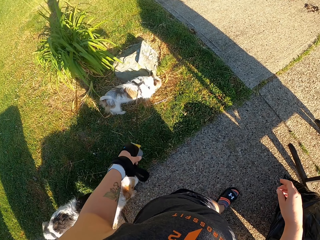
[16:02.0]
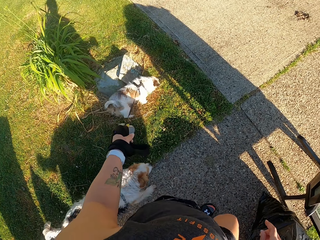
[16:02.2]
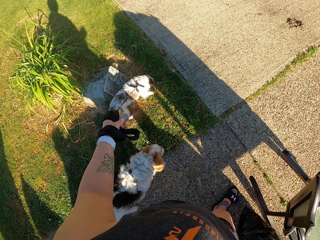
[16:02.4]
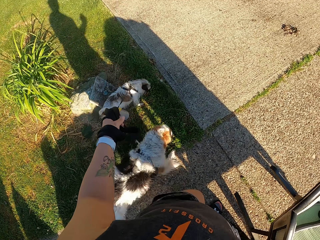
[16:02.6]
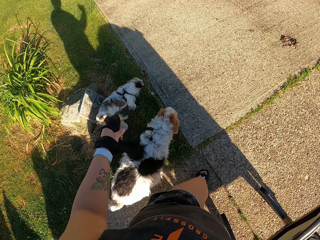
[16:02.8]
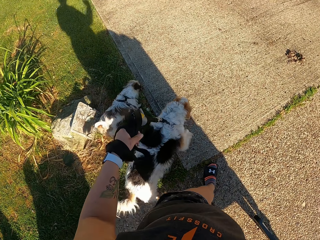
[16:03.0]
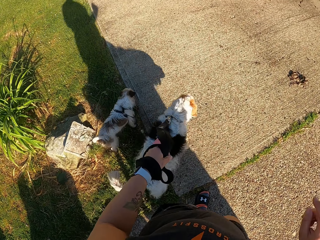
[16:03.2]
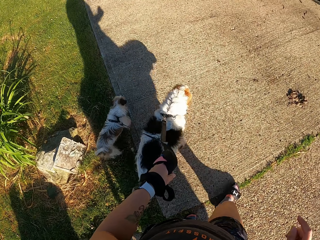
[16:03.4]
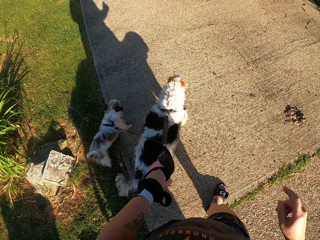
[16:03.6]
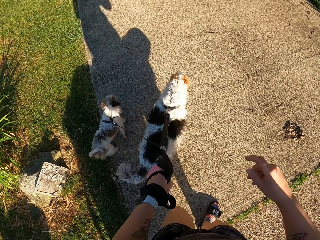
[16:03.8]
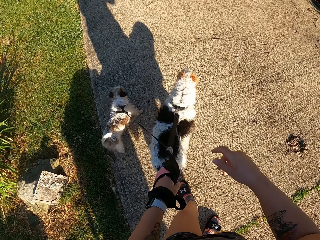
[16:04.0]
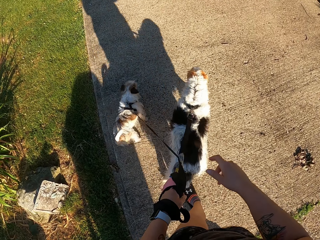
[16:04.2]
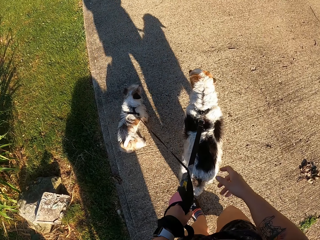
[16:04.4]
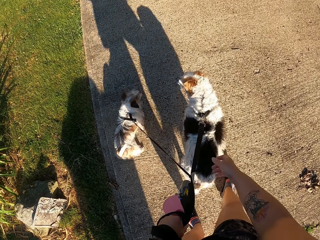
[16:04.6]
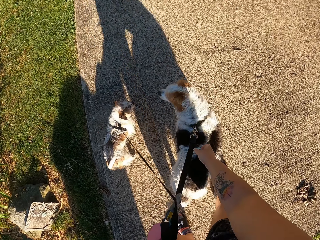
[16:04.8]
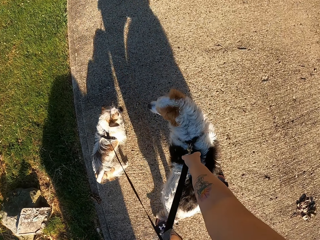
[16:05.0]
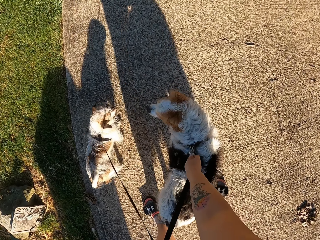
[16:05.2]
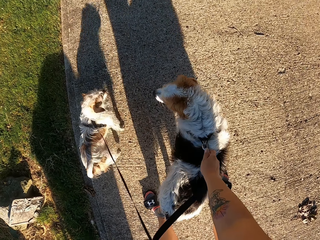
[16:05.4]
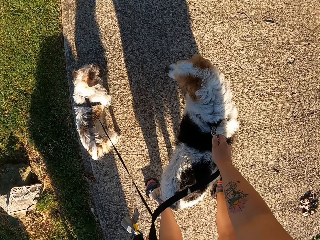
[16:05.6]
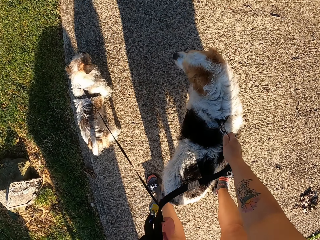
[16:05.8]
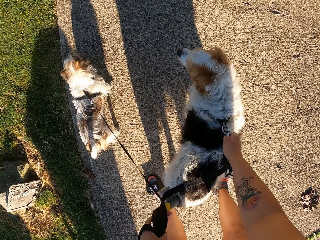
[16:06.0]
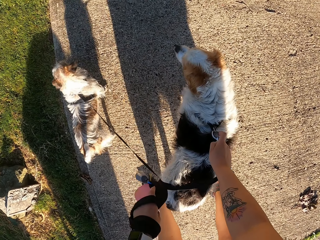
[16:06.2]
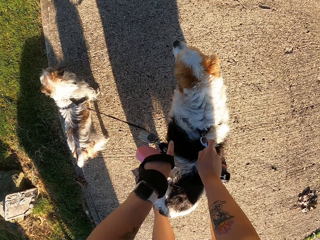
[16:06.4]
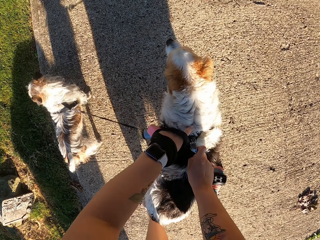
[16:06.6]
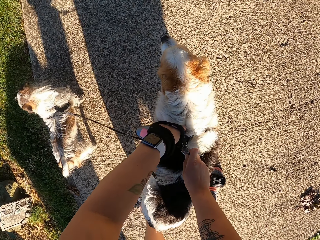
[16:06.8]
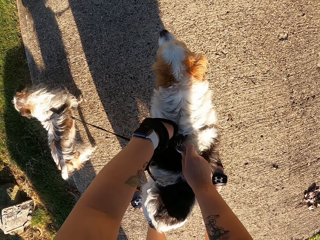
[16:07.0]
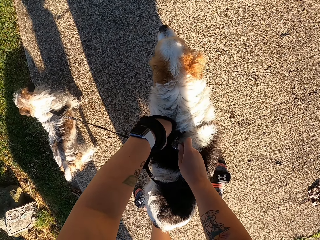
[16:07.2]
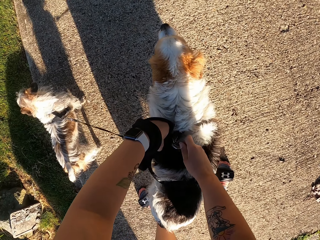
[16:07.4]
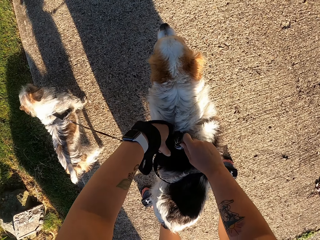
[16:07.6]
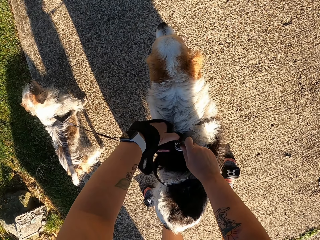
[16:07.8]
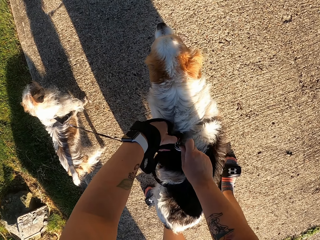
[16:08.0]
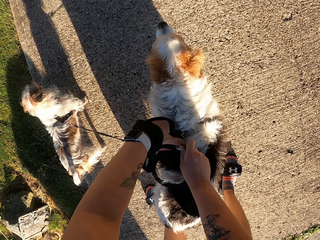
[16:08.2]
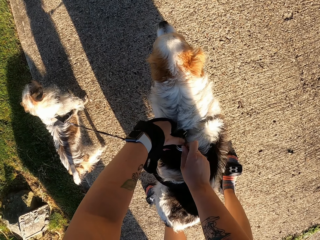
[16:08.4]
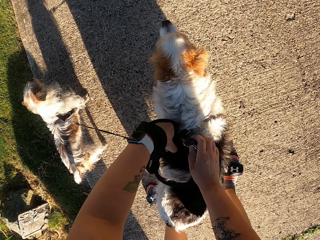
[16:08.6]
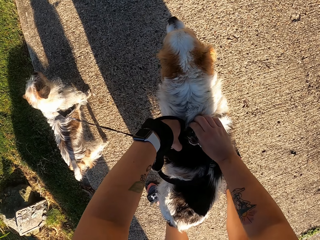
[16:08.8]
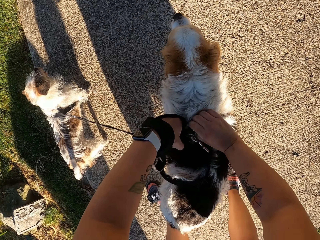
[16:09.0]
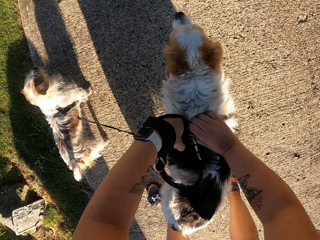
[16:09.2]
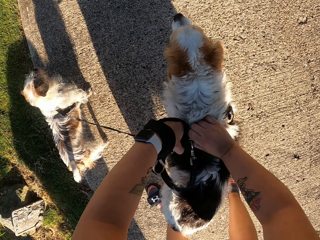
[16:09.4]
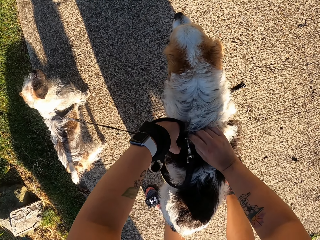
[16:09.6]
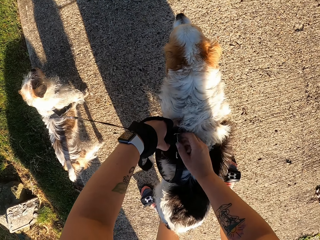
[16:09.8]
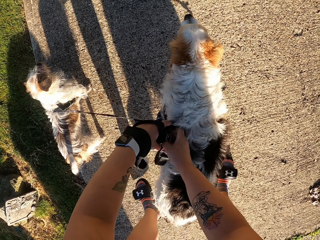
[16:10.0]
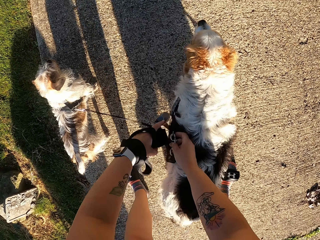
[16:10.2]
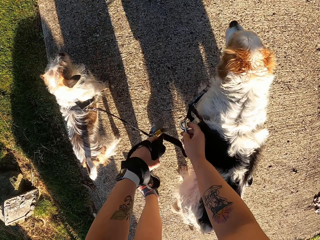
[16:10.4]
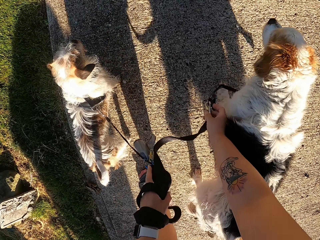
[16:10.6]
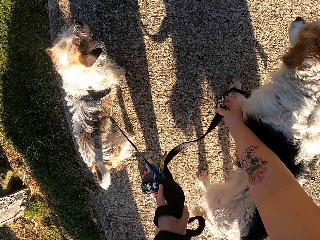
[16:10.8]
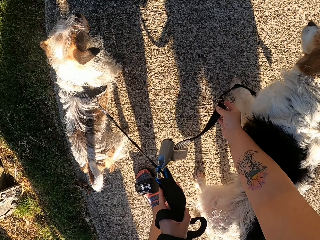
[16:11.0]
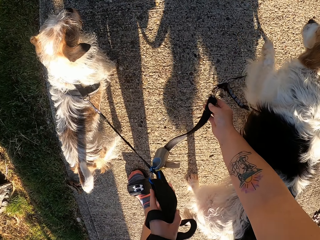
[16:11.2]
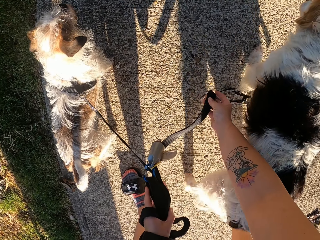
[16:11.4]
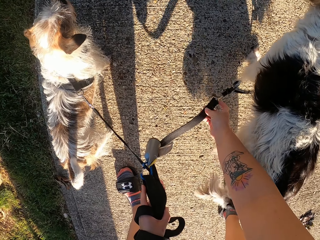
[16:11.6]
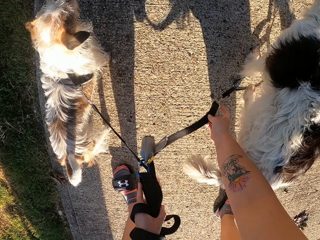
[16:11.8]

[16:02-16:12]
The camera wearer holds the leash. They remove the leash on a dog. They hold the collar with the other hand. They remove the collar from the dog.

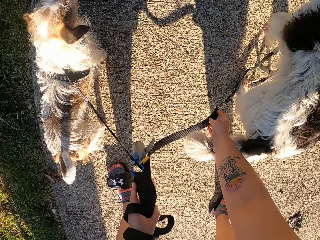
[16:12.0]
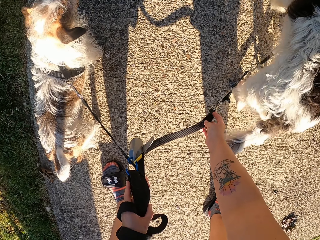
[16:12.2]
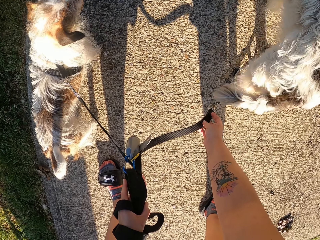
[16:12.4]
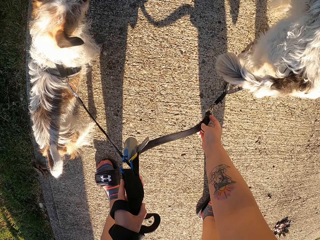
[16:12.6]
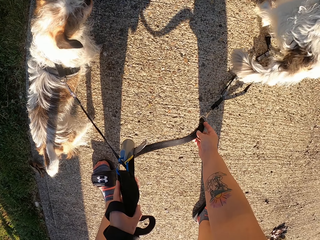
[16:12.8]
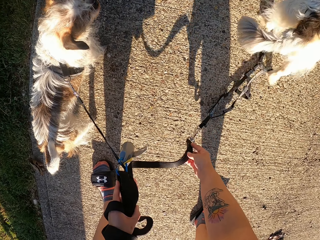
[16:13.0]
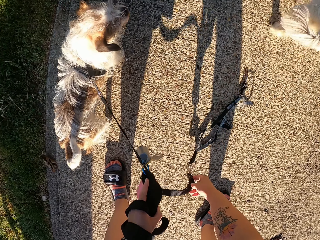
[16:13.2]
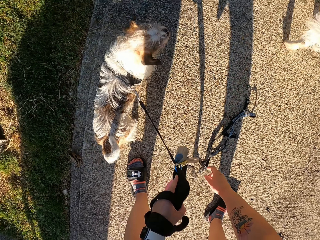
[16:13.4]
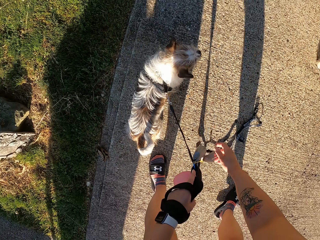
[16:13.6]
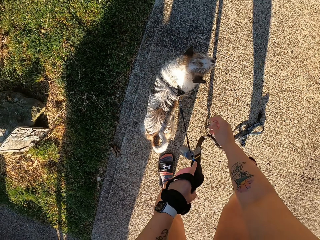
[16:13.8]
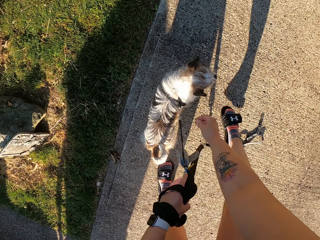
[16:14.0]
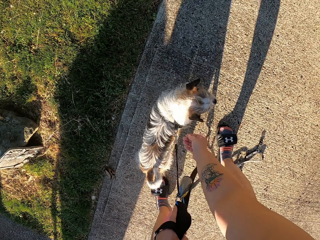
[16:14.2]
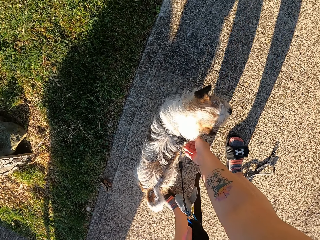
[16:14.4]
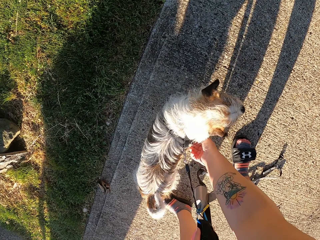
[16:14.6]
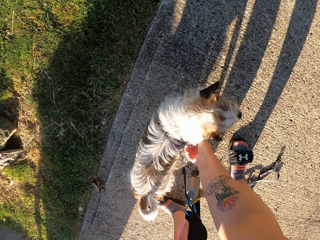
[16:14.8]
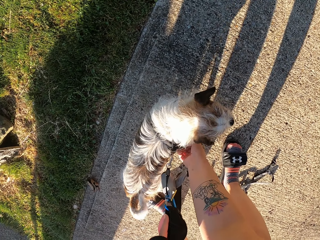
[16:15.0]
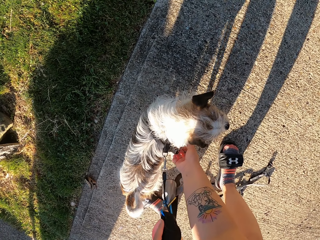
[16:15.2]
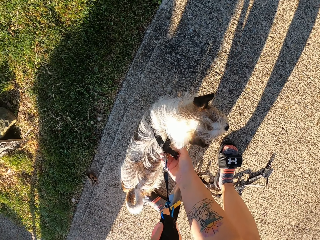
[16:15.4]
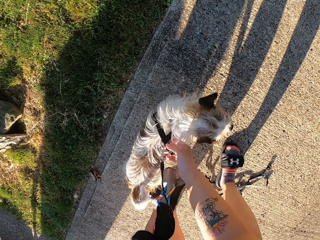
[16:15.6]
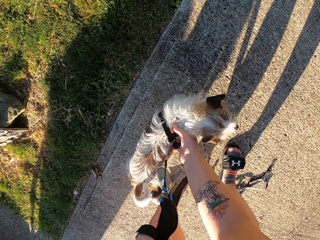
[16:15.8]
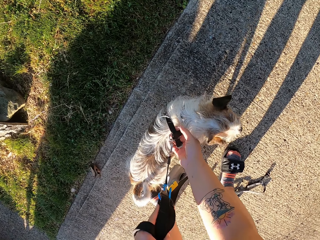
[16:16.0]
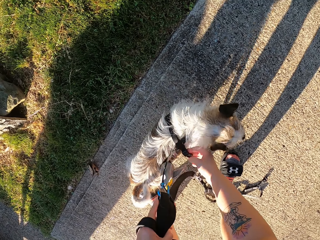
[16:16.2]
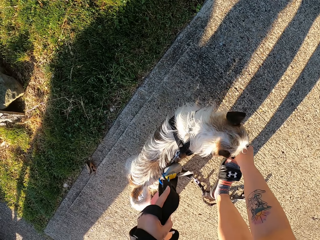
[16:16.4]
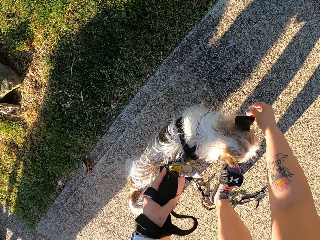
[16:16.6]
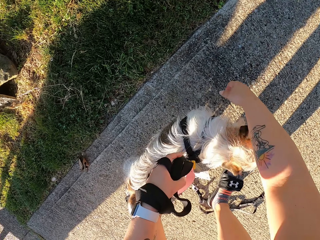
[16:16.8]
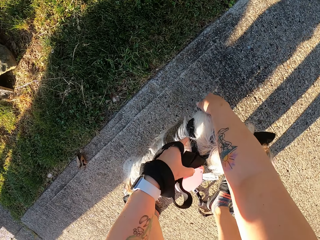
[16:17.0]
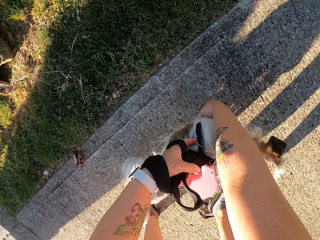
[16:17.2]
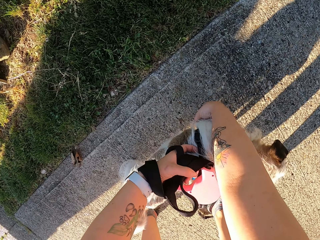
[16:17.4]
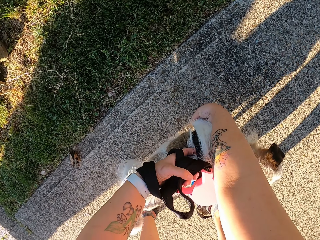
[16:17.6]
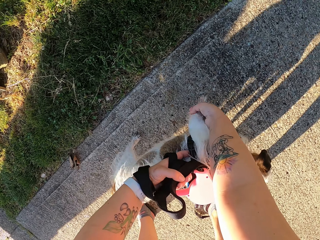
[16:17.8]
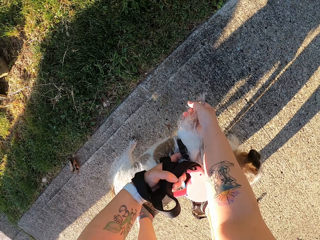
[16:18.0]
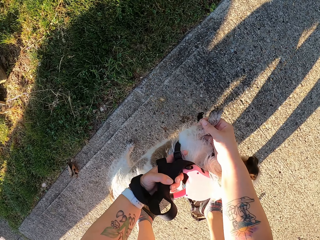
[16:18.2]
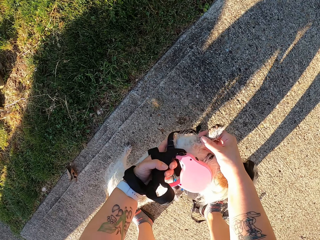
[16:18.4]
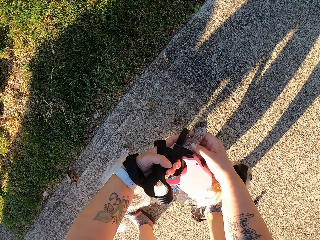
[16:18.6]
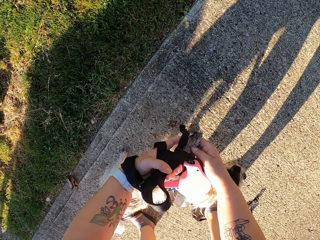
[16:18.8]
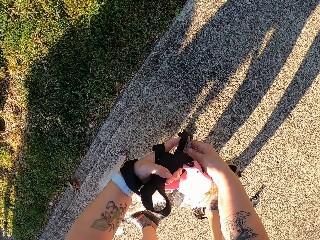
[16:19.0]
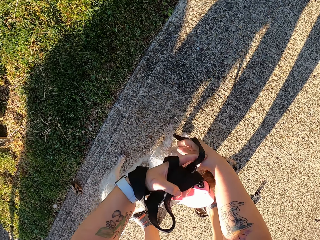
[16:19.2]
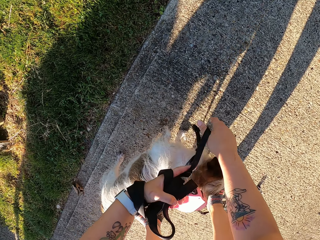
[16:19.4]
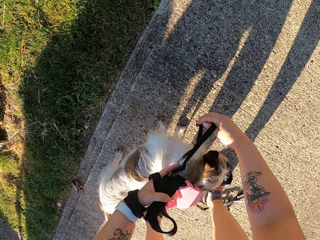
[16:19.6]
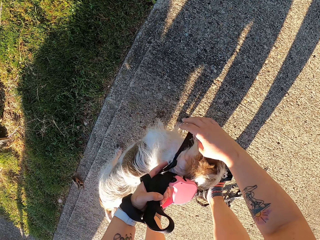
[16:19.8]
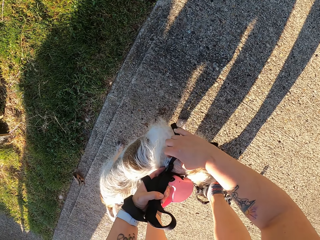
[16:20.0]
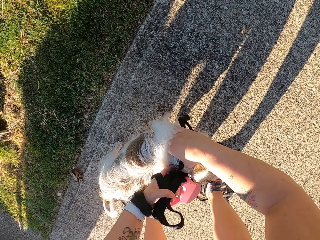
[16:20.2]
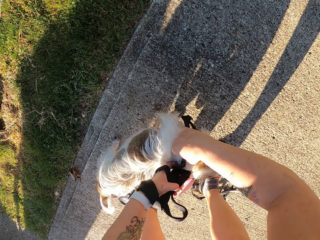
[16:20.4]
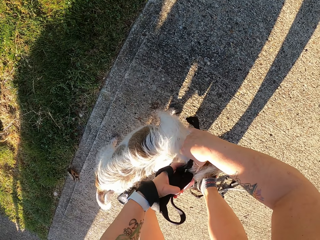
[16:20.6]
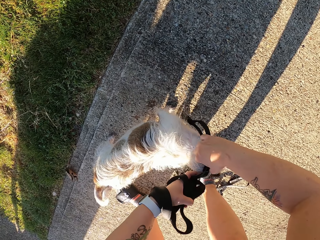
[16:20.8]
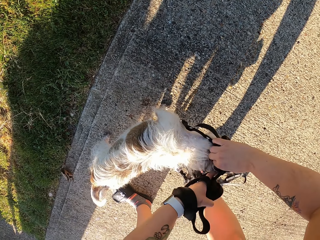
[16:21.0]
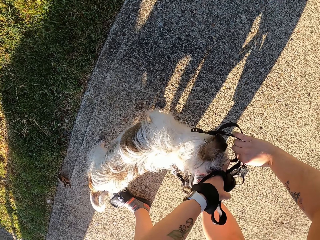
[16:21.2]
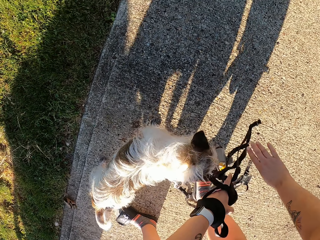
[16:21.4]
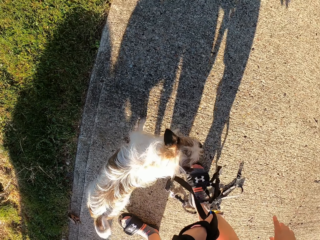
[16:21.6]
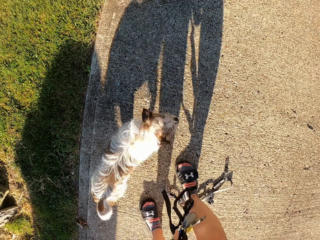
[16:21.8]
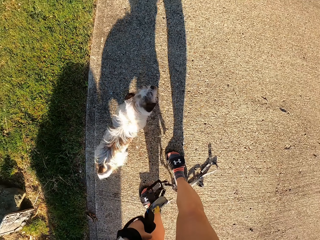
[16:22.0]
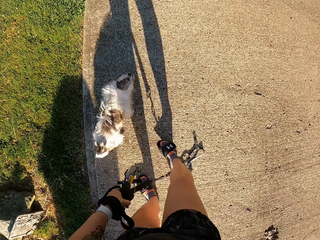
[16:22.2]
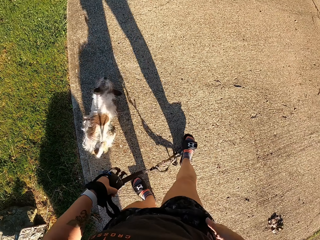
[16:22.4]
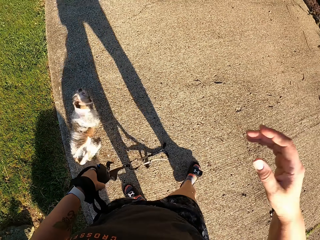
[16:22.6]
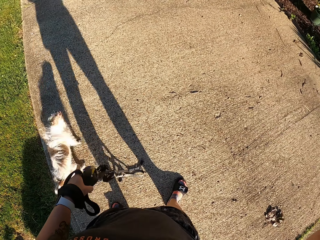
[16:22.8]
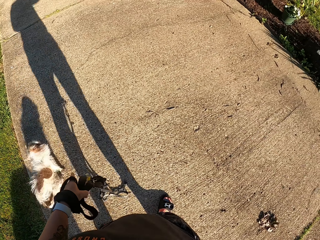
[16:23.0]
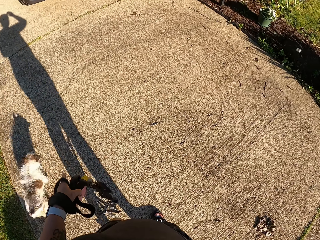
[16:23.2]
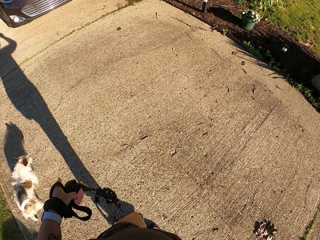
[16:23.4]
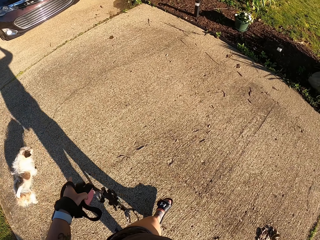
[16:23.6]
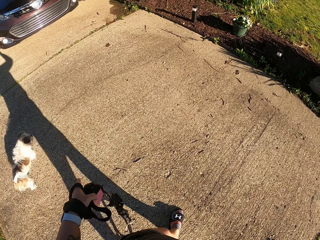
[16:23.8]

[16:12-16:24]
The camera wearer moves a leg. They remove the leash on a dog. They untie a dog collar. They remove a hand from the collar. They hold the dog collar. They remove the dog collar. They stand and lift a hand.
